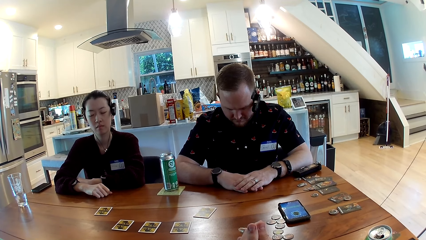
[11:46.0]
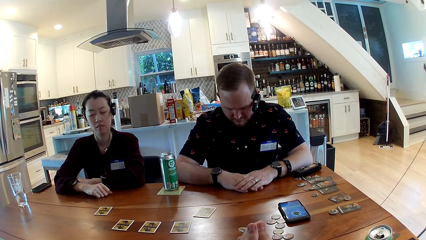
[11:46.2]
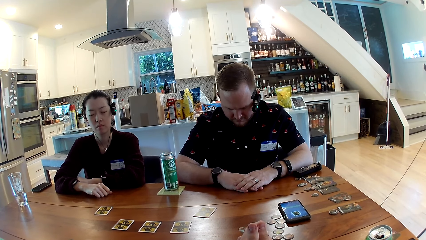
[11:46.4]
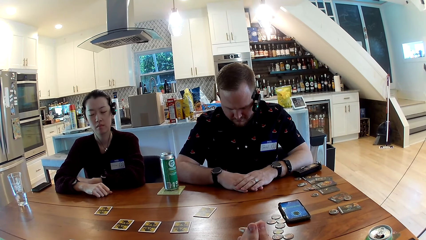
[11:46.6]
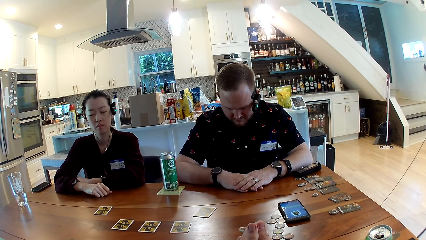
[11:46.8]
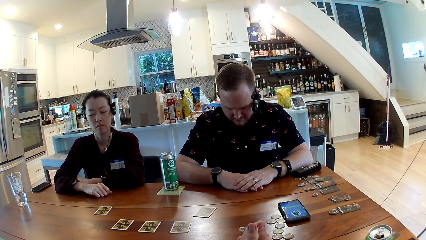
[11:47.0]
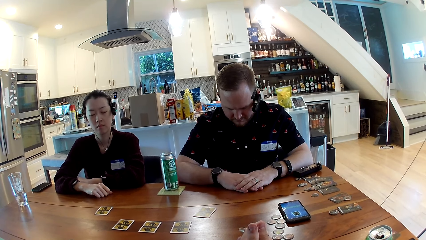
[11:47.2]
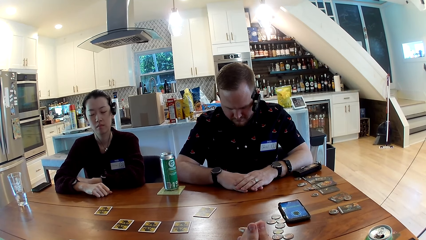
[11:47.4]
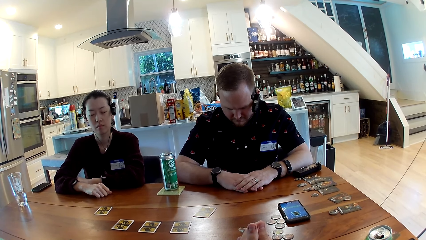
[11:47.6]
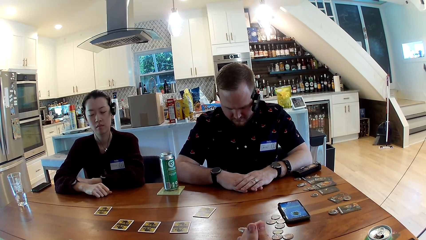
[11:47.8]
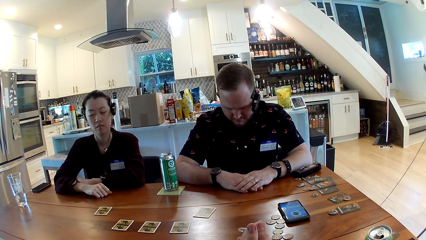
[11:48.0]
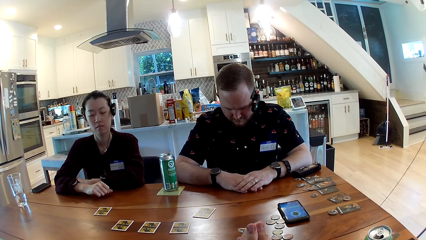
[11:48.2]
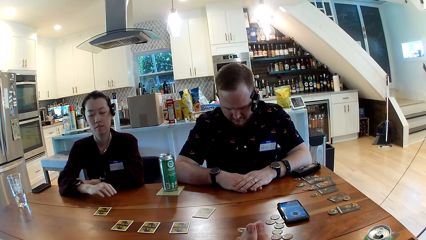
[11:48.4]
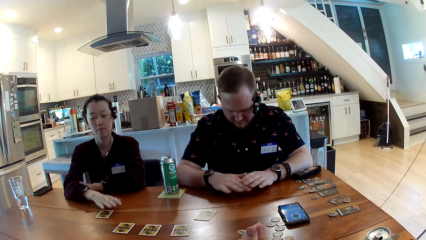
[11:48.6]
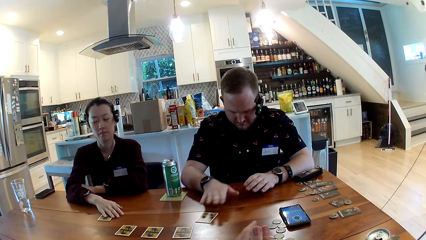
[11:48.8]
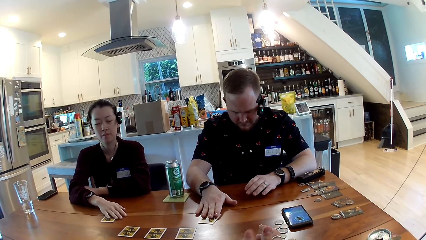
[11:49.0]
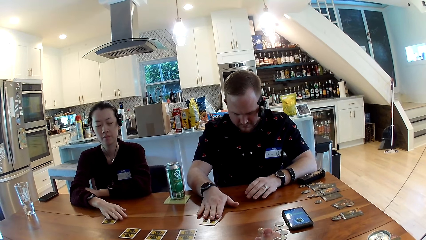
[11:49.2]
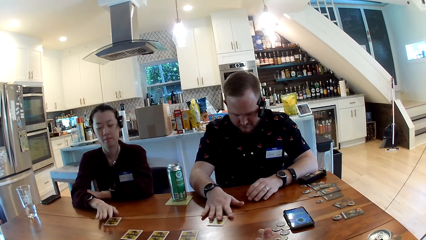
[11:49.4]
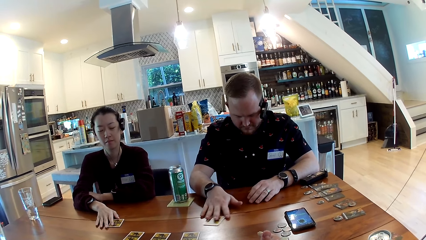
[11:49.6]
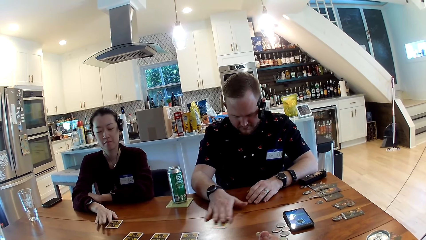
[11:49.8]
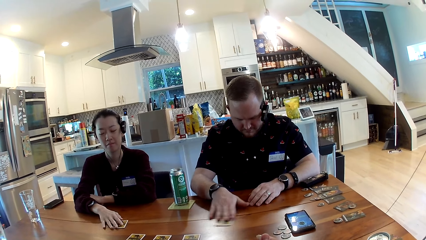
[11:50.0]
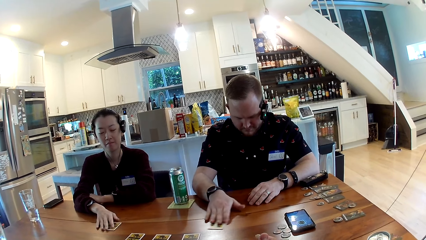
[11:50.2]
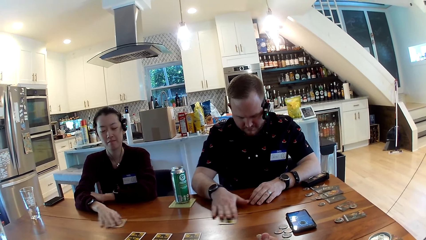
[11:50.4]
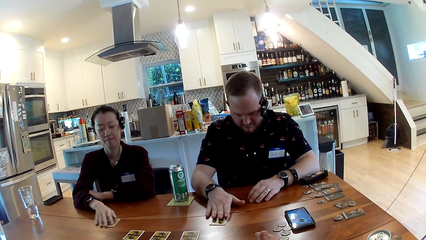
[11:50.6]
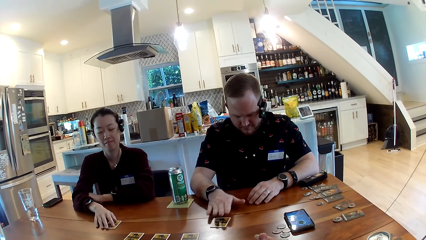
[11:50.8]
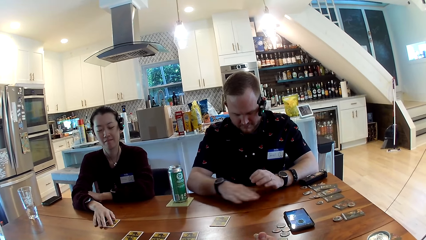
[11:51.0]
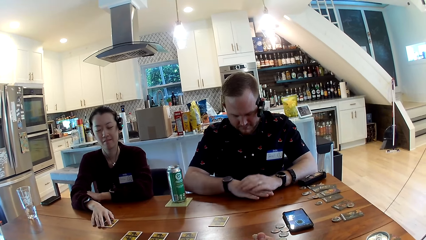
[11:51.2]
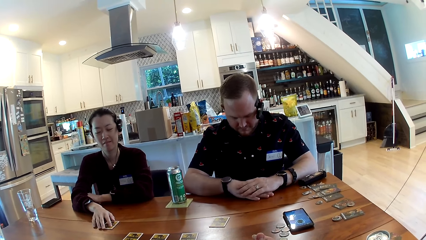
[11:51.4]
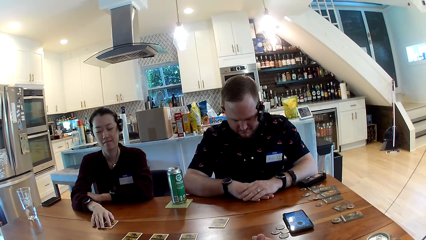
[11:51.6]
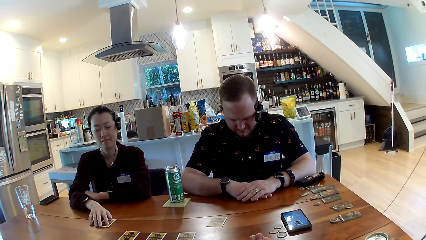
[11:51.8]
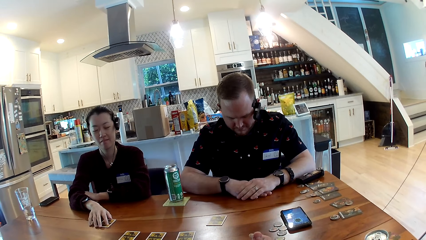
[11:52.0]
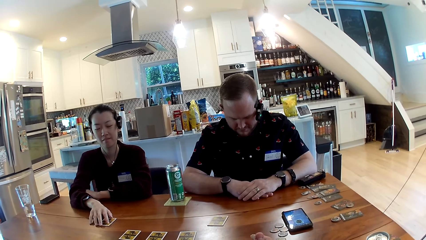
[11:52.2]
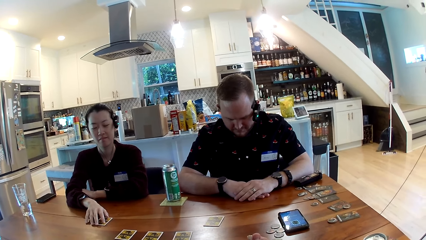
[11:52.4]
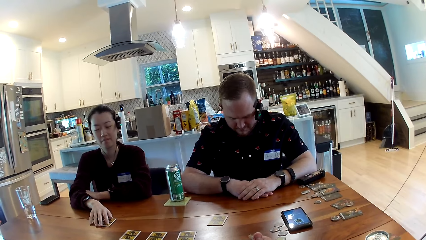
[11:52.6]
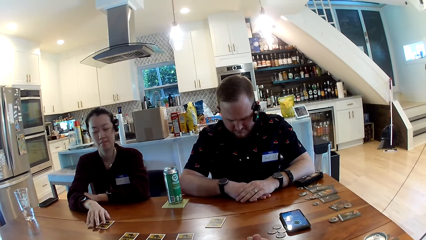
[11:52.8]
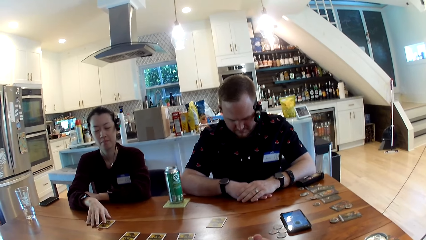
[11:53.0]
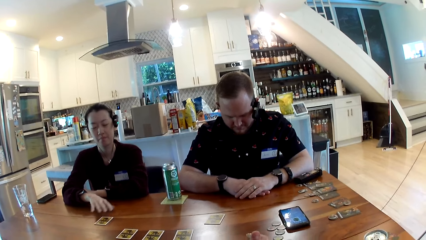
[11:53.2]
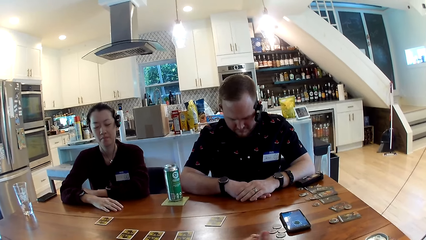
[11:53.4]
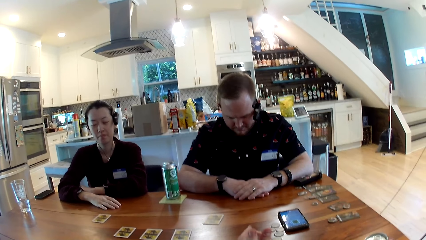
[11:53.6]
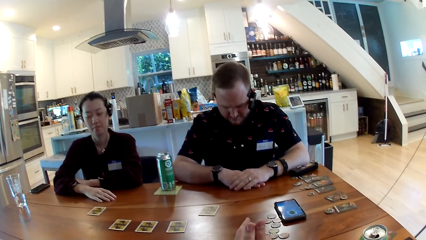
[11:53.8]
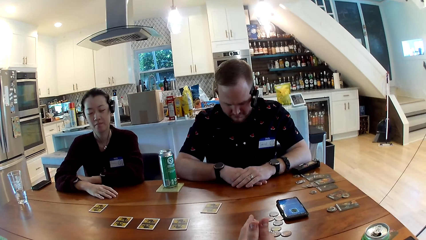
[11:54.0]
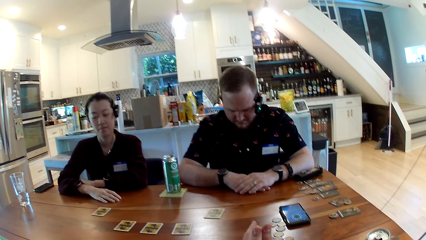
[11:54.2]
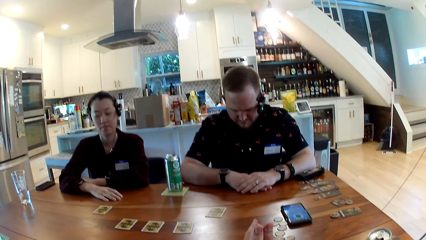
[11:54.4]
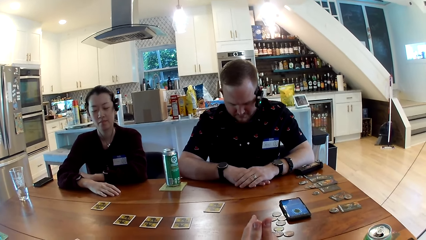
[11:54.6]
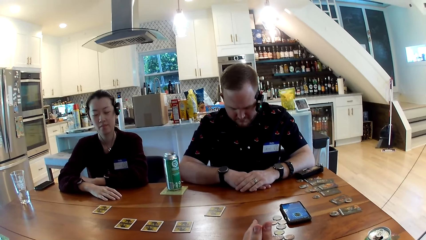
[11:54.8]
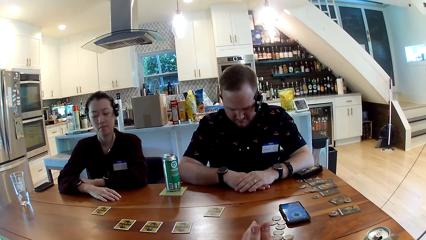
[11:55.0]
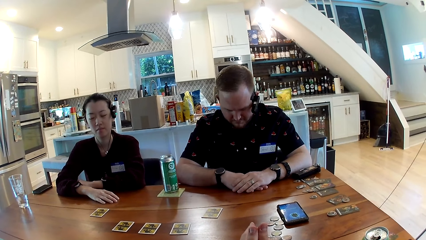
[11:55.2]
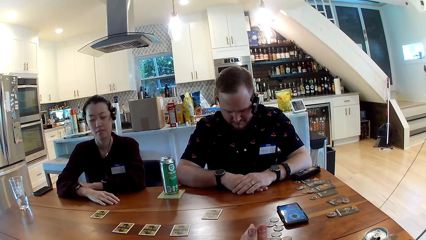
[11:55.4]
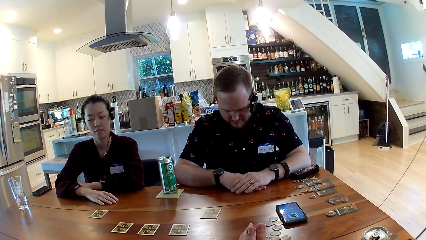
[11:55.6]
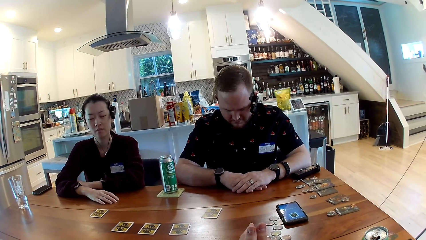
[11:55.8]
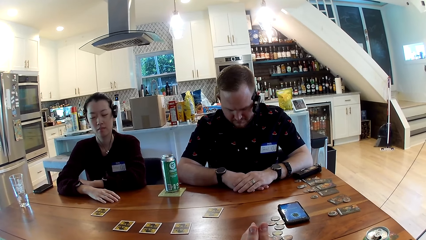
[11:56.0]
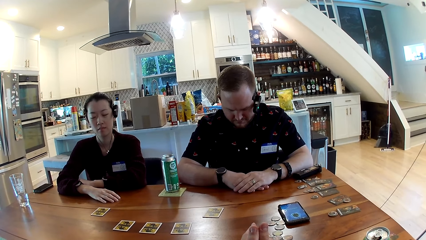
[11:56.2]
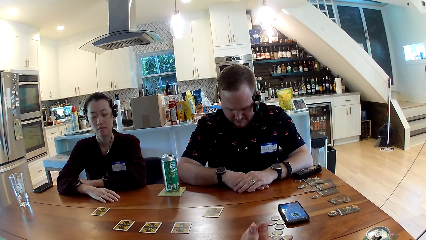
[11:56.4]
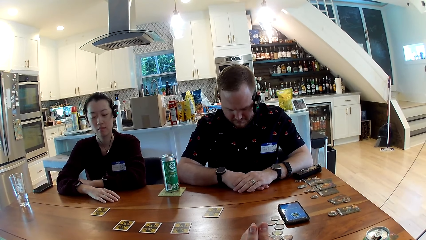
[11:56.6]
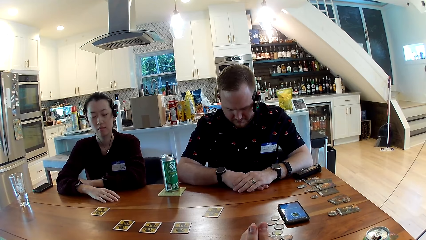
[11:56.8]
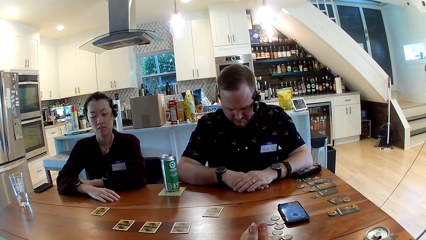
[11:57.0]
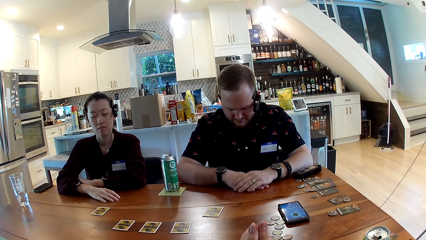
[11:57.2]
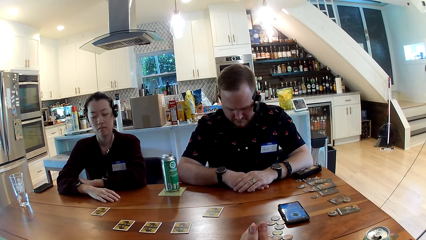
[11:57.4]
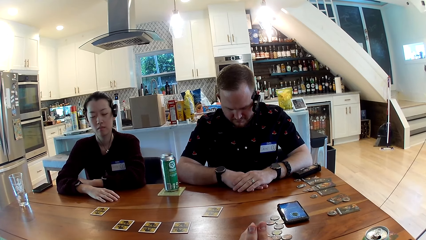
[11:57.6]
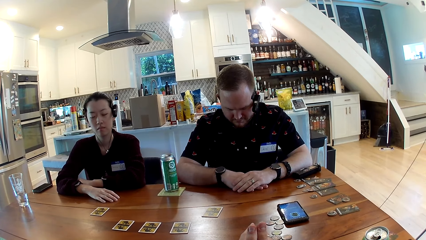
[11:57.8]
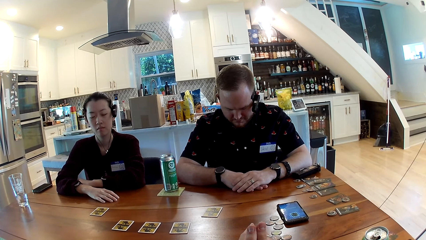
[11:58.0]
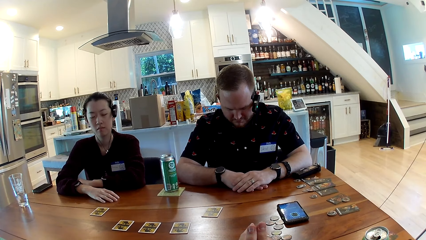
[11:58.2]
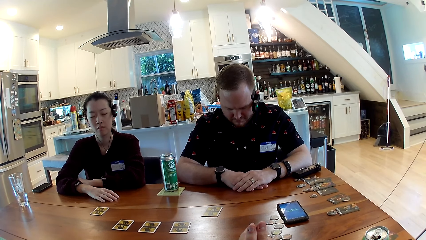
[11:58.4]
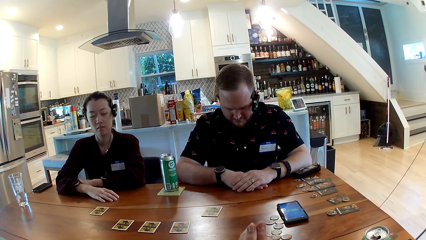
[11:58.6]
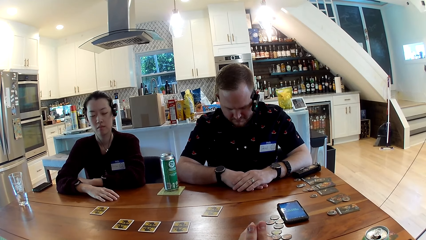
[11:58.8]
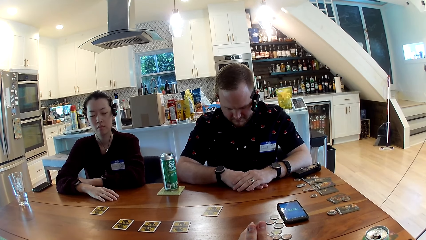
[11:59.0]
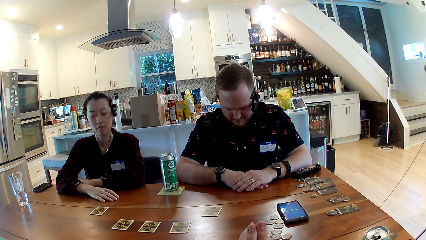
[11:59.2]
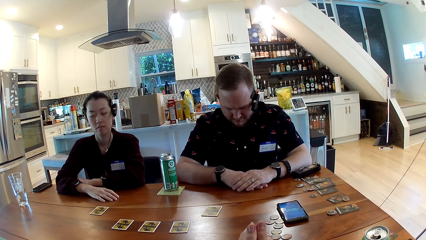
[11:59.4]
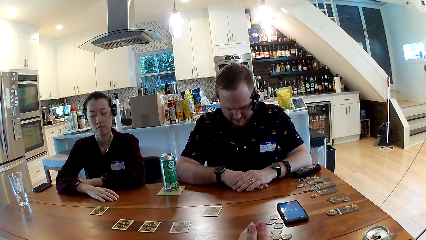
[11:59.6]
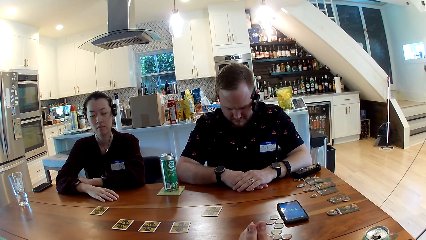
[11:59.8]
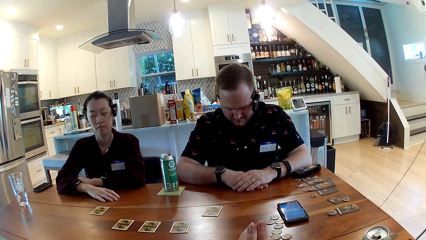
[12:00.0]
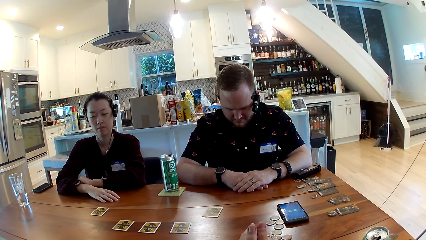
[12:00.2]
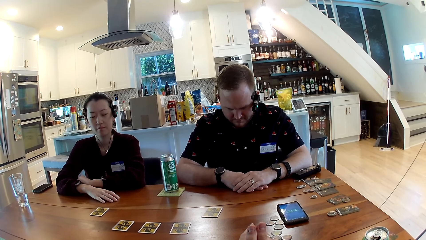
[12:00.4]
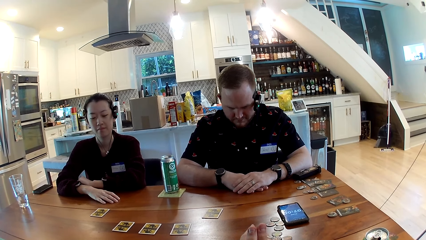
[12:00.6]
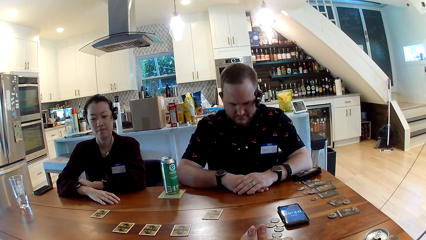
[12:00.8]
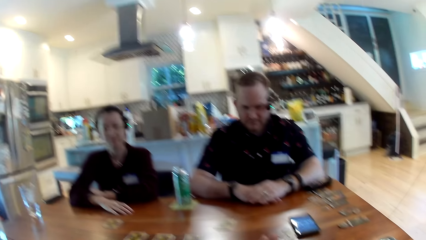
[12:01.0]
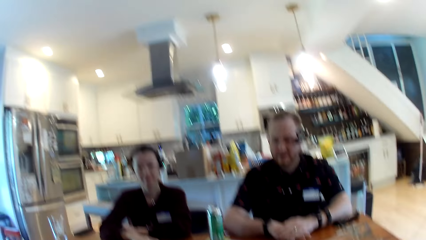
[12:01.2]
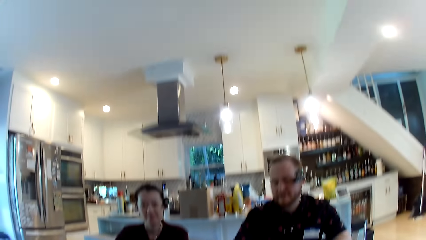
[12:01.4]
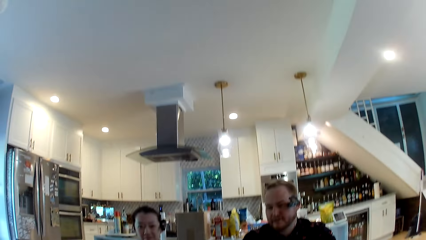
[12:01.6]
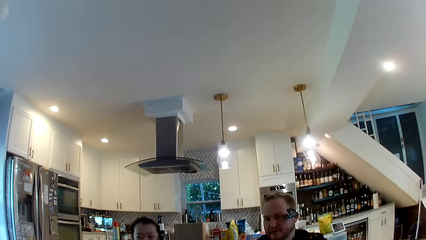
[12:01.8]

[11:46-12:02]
A woman places her right hand on a card on the table. A man places his right hand on the card on the table. A person picks the card. The man moves the card around the table with his right hand. The woman touches the card with her right hand. The woman puts her right hand on the card and moves the card around the table with her right hand.
